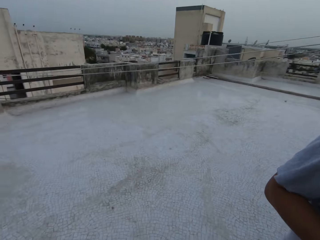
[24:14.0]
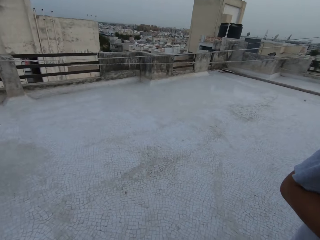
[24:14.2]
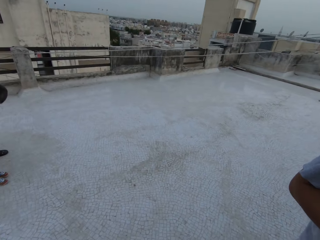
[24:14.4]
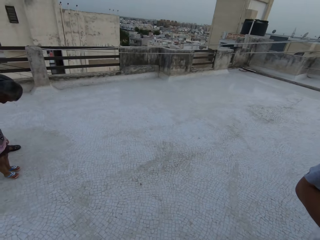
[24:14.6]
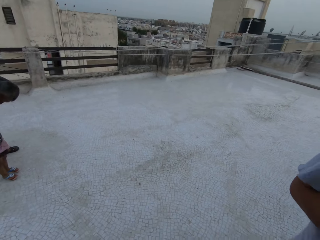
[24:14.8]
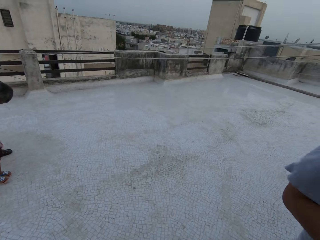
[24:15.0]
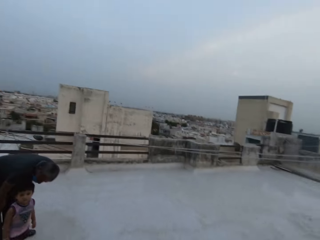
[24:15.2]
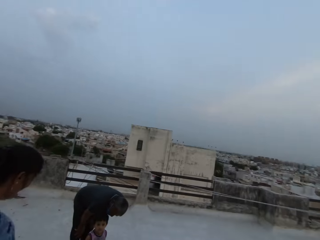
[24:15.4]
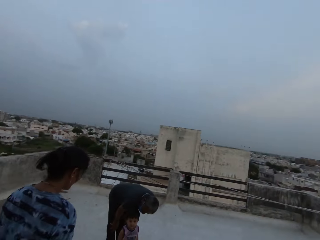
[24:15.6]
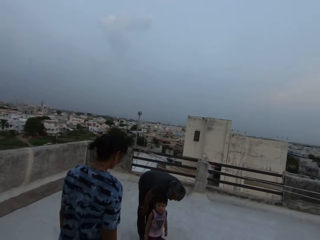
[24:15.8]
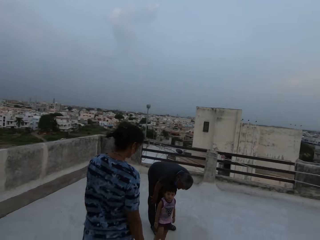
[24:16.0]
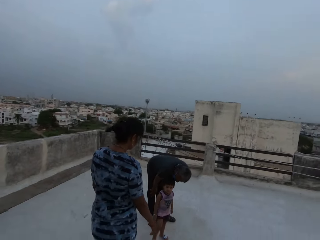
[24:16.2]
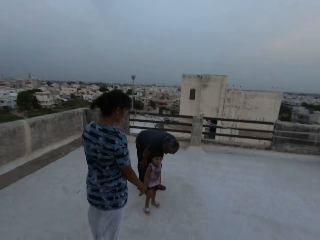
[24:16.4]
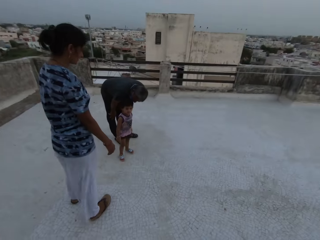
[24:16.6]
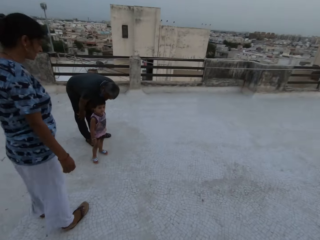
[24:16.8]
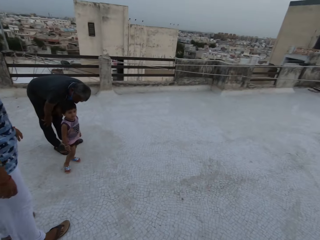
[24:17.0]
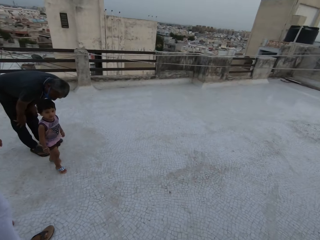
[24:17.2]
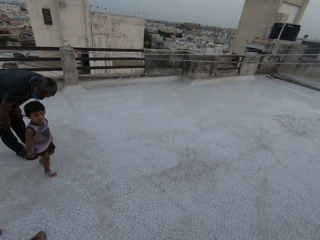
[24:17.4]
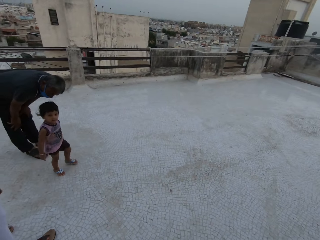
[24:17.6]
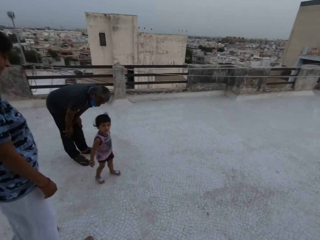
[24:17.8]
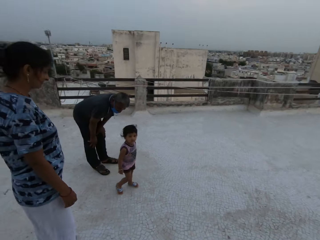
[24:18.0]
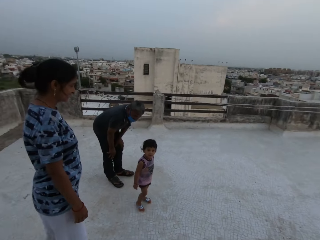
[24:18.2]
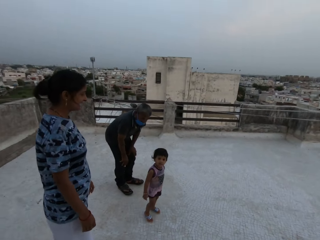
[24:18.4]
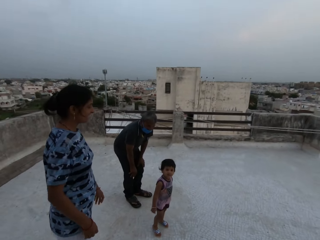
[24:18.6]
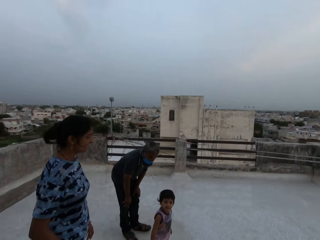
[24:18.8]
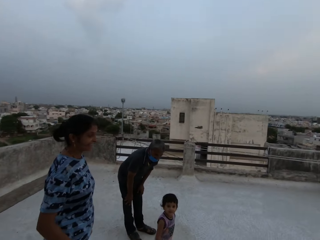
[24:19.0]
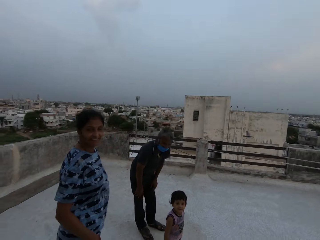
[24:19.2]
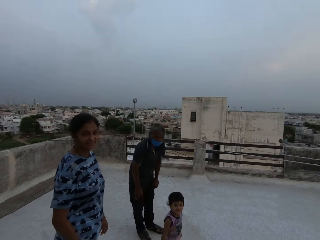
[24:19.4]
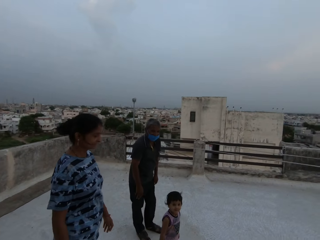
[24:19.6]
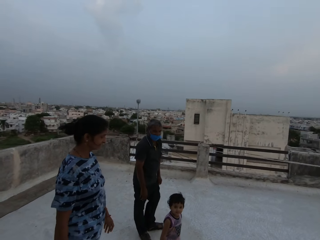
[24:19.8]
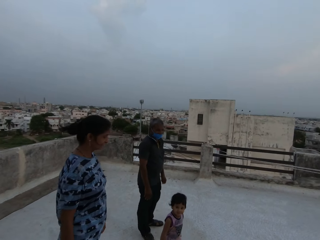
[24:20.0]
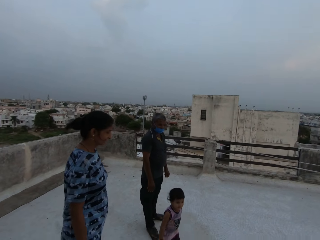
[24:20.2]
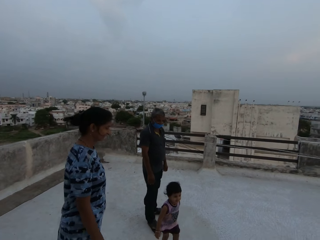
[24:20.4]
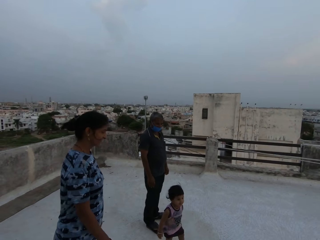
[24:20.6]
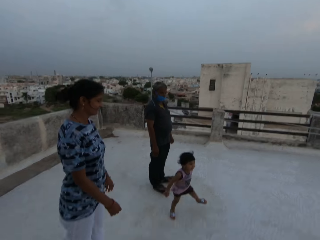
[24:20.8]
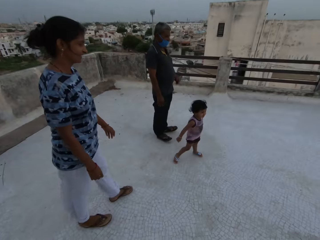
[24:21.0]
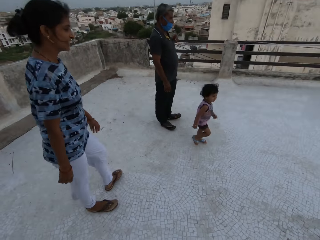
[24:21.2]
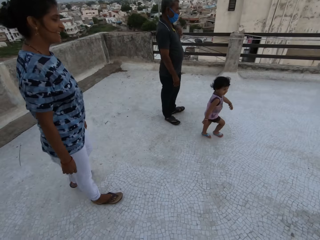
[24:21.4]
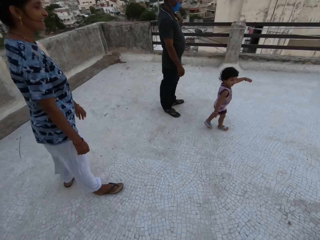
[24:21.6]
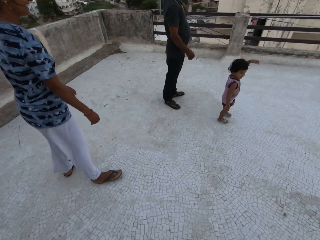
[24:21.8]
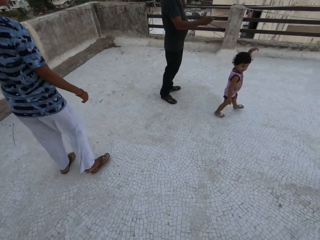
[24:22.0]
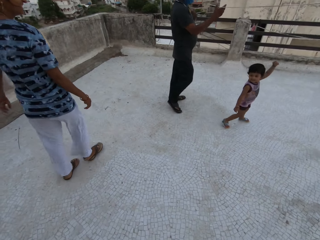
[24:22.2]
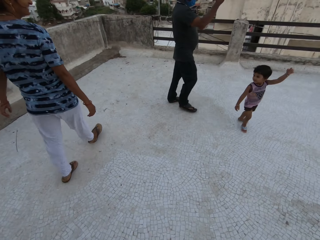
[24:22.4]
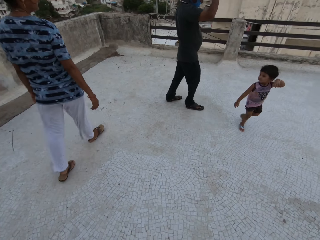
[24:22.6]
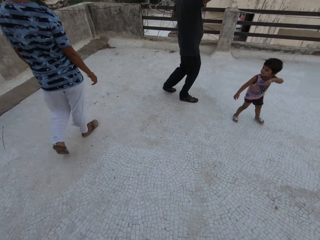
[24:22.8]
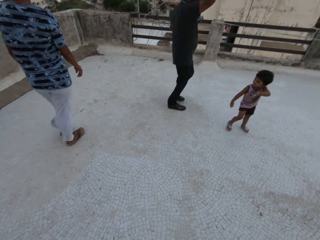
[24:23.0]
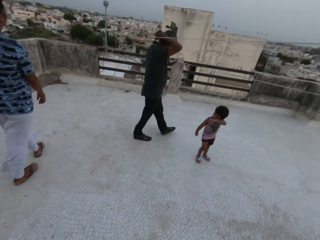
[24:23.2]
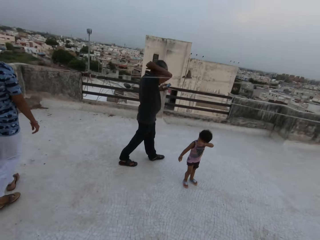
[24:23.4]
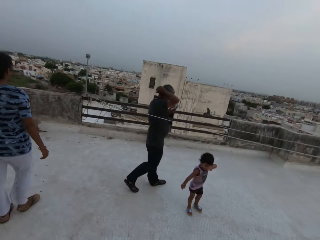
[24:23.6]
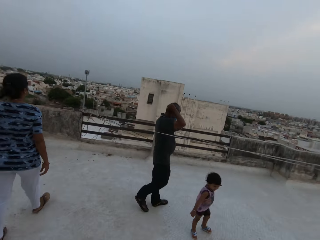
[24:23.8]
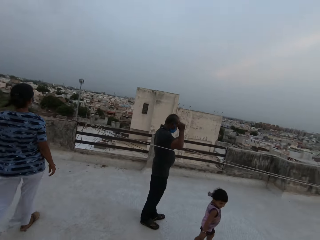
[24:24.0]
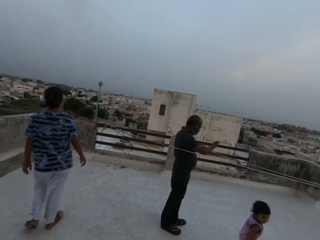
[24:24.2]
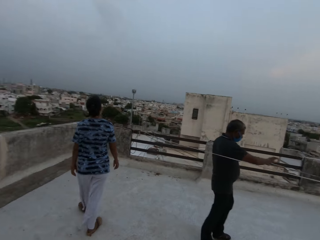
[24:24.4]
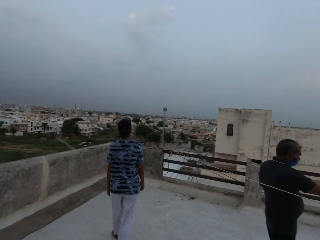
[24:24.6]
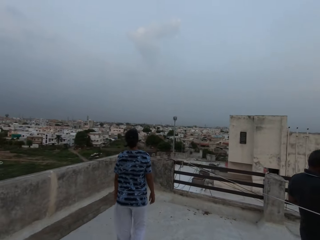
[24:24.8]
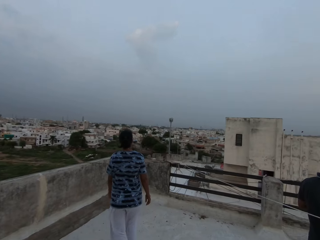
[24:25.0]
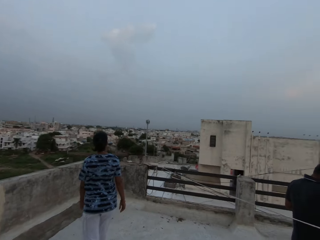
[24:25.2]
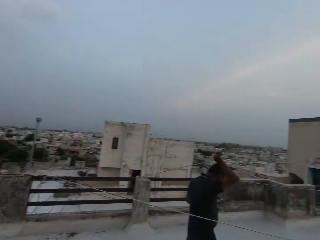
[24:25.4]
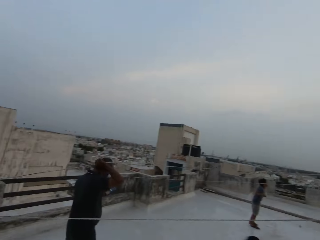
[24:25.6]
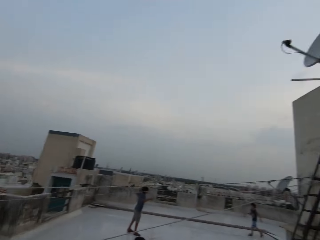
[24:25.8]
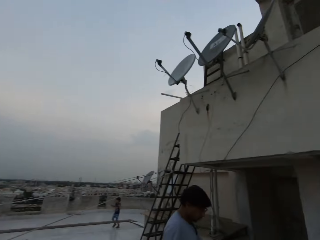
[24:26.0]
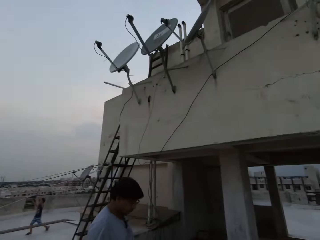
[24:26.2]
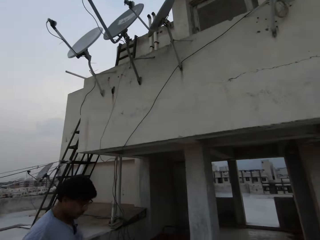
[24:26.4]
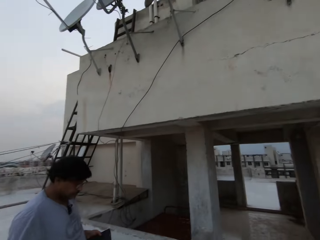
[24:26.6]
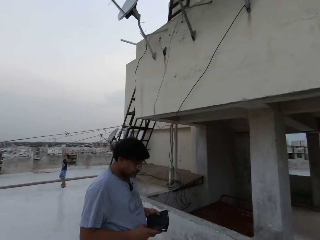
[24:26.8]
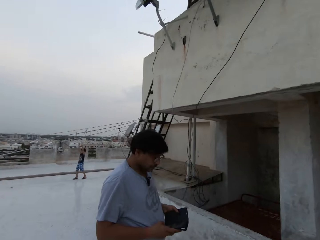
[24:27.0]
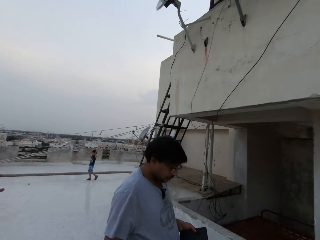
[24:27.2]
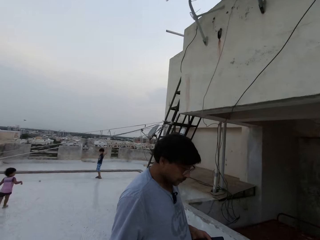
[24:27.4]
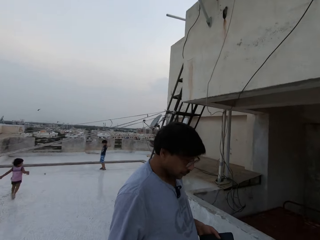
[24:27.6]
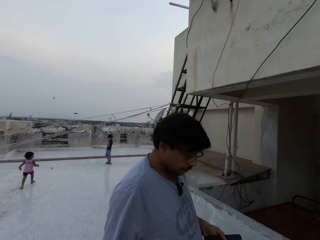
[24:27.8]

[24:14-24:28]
The camera wearer looks at two persons. The second person walks on a building. A woman converses with a baby. Another person and the first person walk on the building. The camera wearer looks around a city.

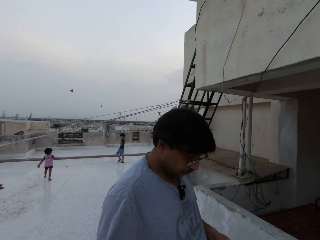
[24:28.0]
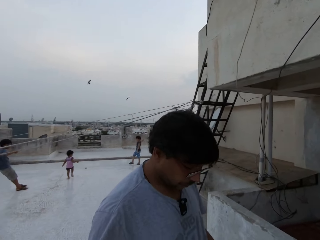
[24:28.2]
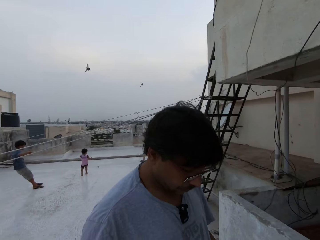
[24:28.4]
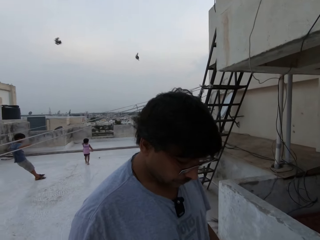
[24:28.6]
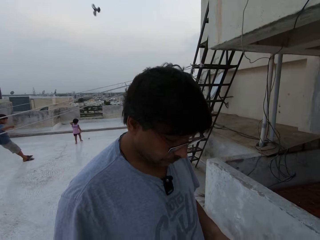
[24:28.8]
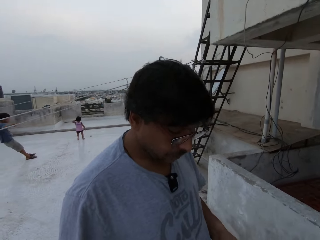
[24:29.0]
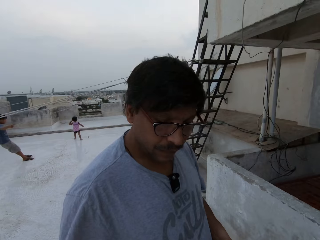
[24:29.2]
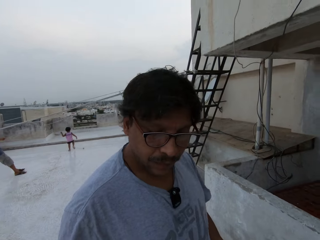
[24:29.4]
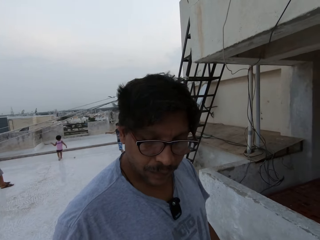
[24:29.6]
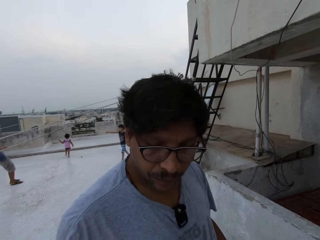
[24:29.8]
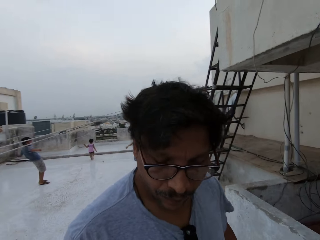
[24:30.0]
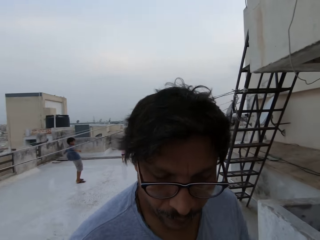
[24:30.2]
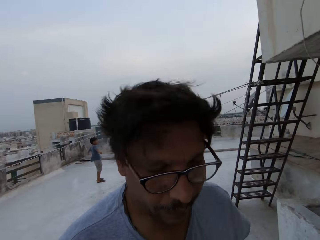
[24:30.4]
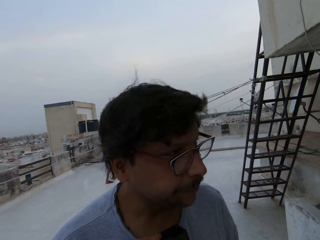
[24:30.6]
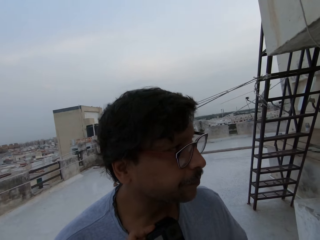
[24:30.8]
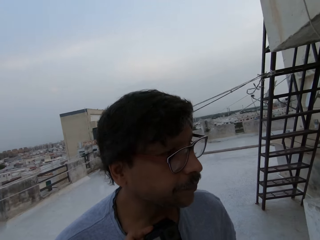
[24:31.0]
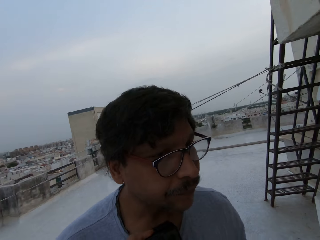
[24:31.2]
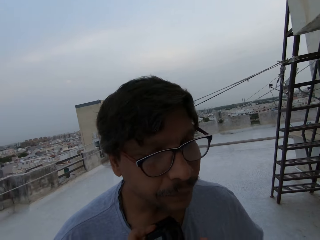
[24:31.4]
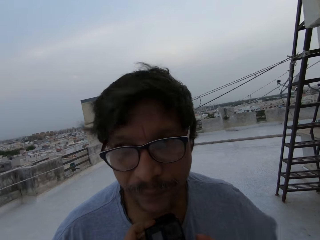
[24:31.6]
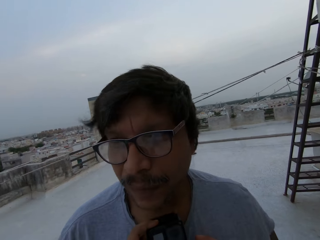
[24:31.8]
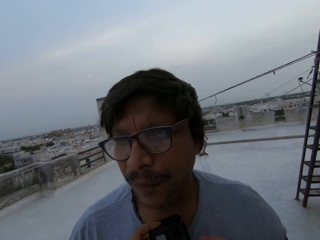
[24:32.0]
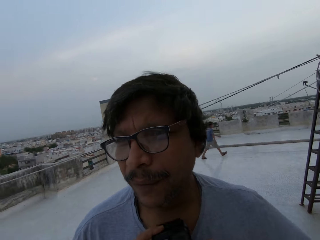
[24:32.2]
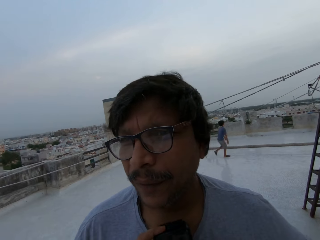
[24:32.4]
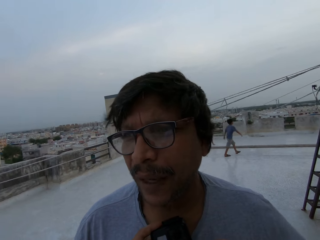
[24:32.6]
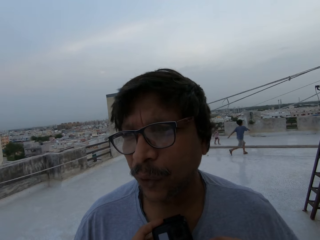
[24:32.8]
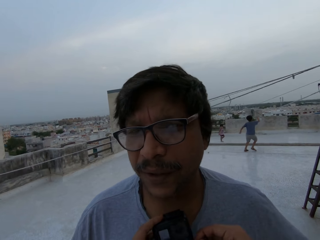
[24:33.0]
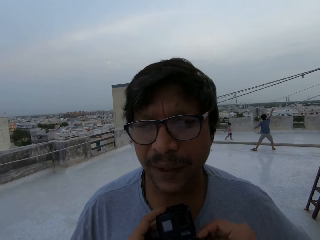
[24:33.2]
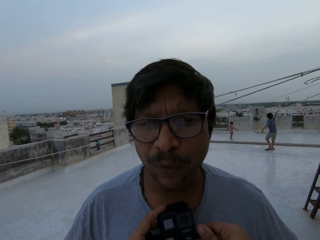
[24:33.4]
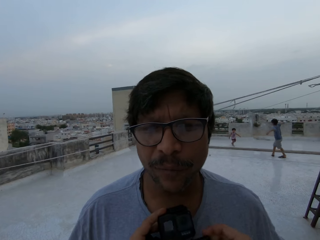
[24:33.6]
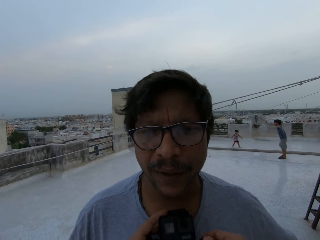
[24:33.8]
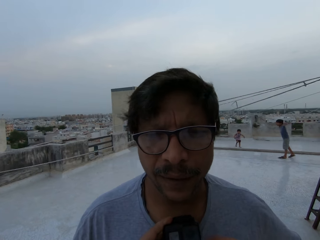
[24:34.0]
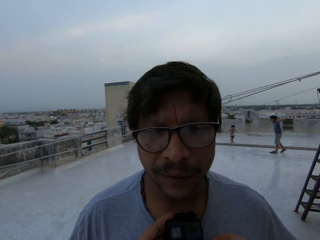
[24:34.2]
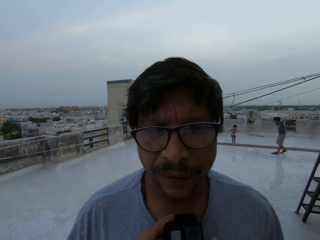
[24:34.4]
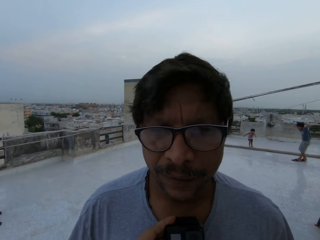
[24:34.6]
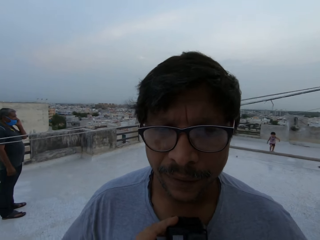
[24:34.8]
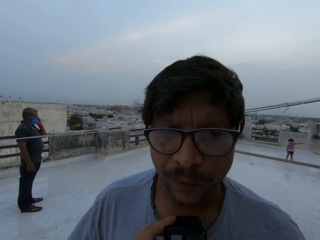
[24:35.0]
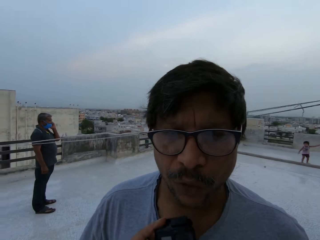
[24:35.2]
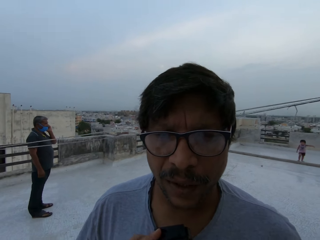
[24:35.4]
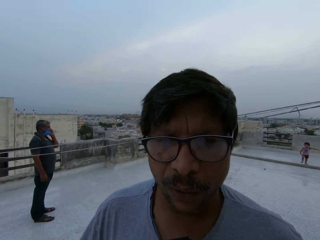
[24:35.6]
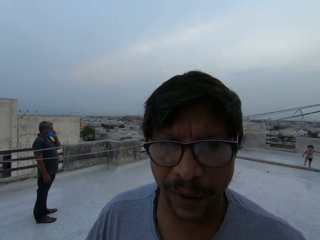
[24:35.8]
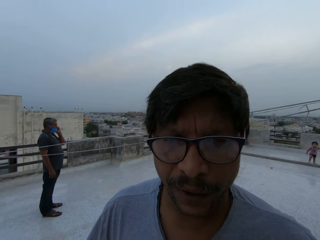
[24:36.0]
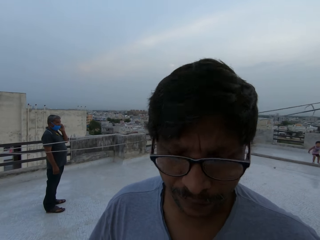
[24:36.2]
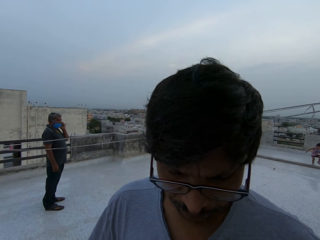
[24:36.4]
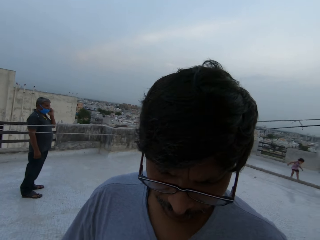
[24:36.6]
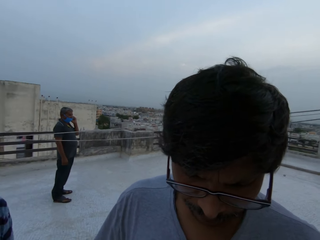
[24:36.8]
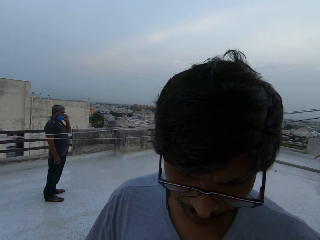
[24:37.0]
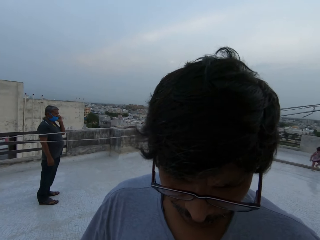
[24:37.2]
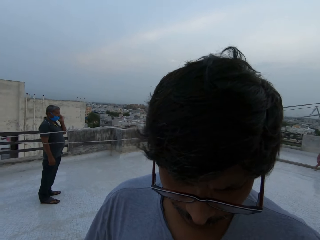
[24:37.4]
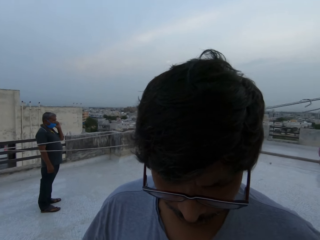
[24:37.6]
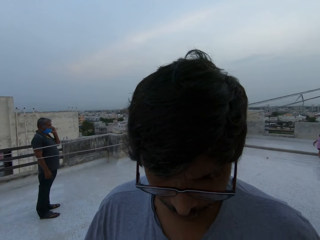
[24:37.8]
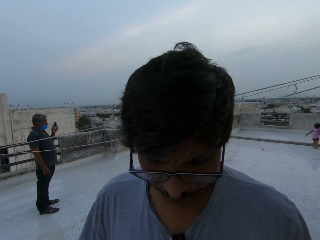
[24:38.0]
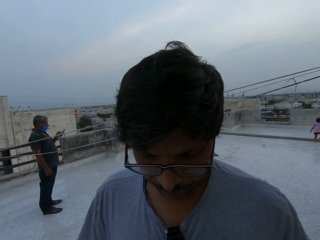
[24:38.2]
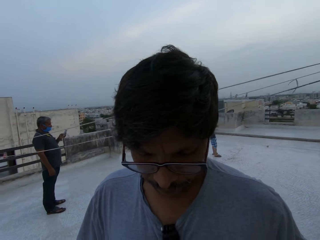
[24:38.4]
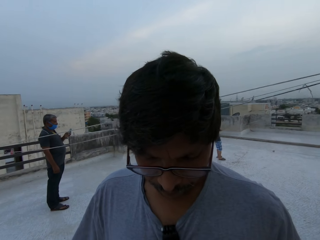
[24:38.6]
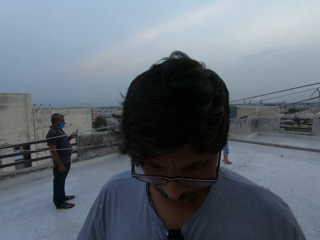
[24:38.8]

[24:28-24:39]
The camera wearer looks at a man. They converse with the man. The man converses with the camera wearer. The man looks at the camera wearer. The camera wearer converses with the man.
